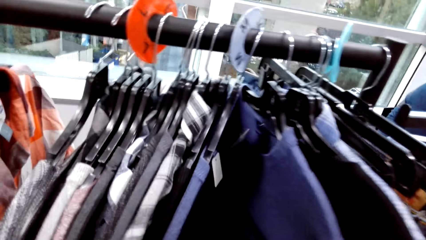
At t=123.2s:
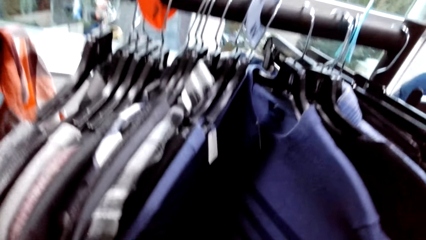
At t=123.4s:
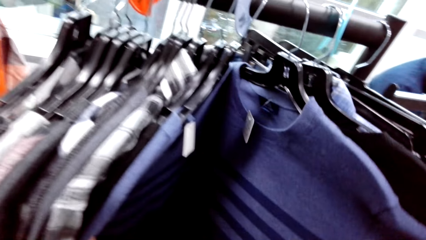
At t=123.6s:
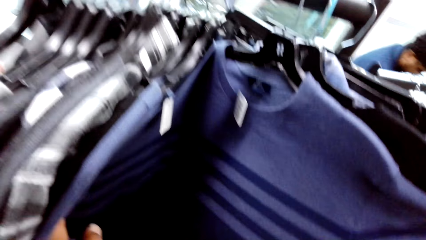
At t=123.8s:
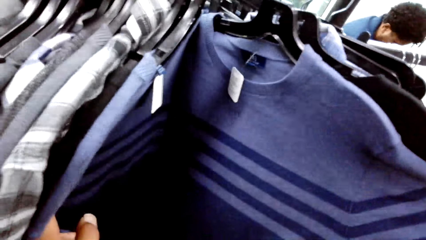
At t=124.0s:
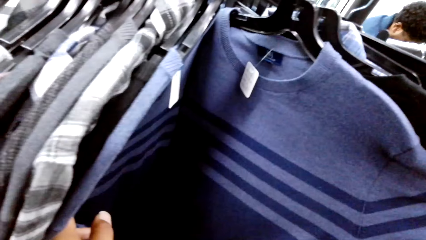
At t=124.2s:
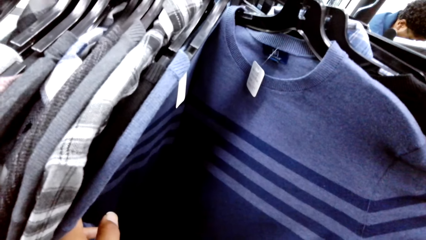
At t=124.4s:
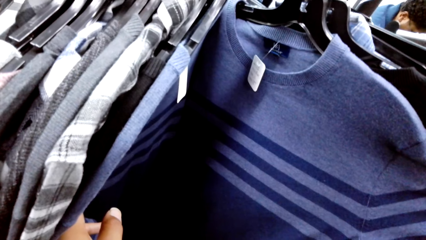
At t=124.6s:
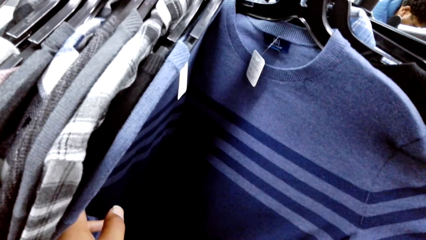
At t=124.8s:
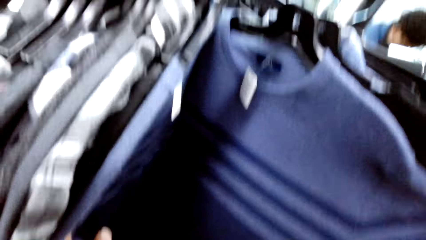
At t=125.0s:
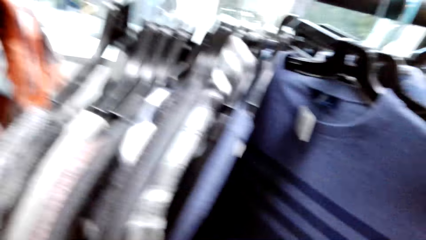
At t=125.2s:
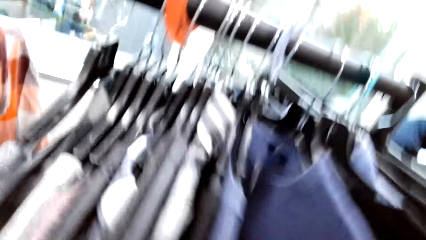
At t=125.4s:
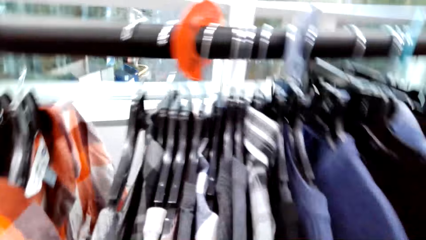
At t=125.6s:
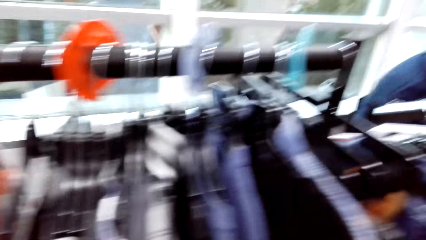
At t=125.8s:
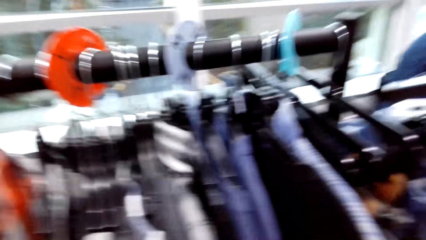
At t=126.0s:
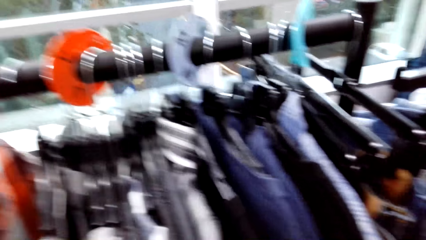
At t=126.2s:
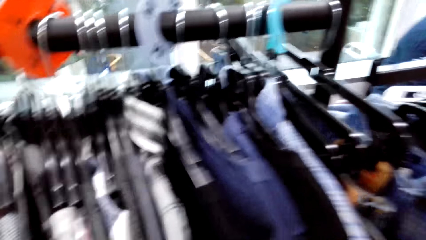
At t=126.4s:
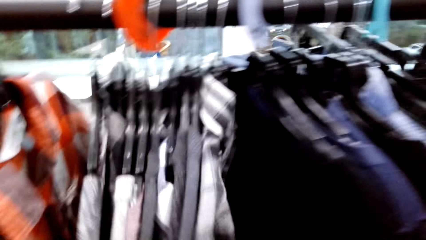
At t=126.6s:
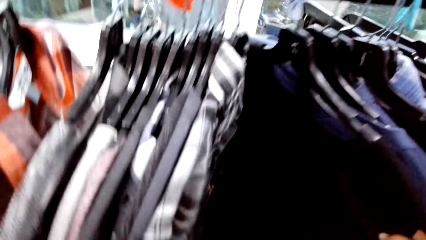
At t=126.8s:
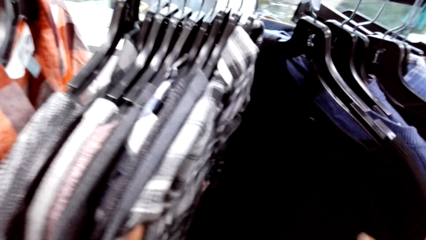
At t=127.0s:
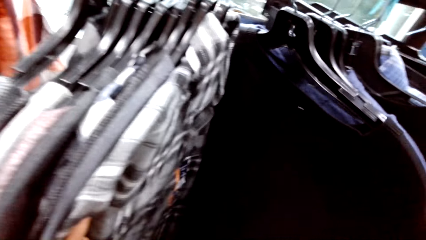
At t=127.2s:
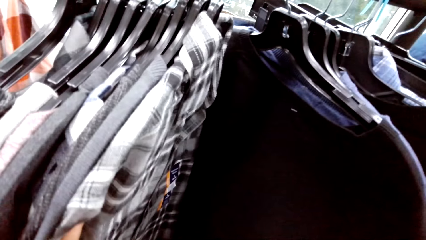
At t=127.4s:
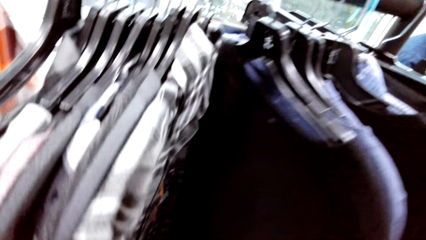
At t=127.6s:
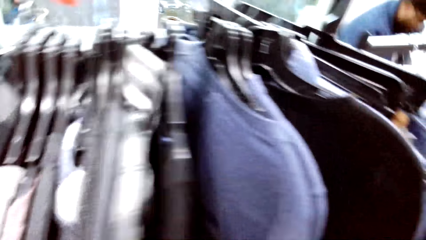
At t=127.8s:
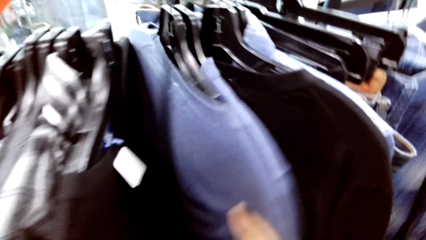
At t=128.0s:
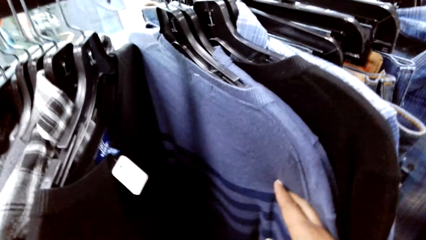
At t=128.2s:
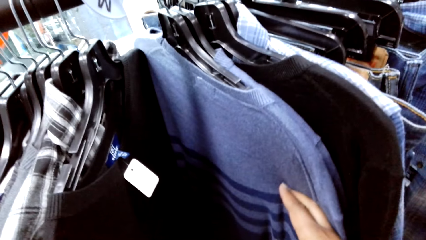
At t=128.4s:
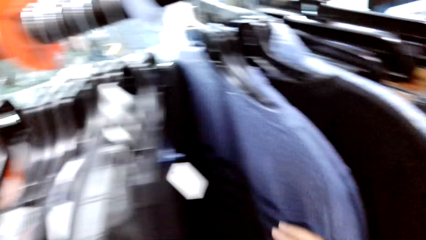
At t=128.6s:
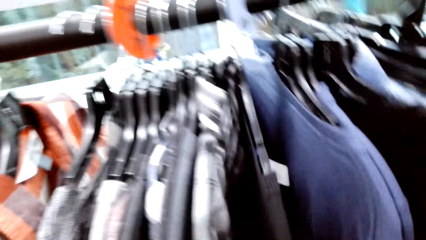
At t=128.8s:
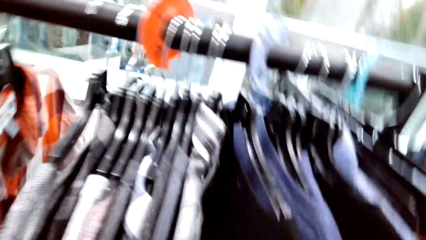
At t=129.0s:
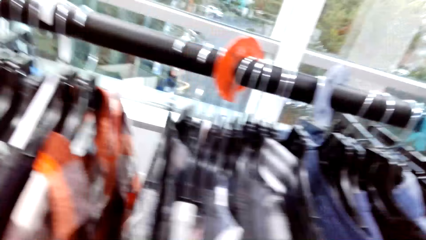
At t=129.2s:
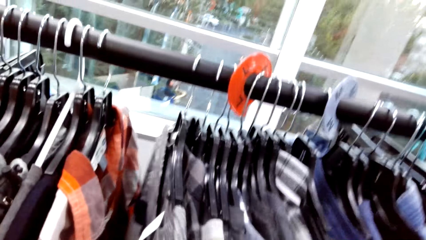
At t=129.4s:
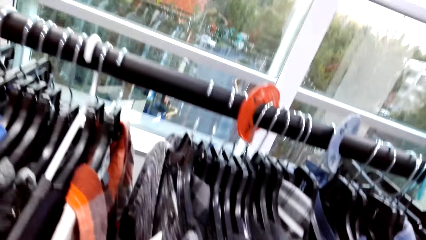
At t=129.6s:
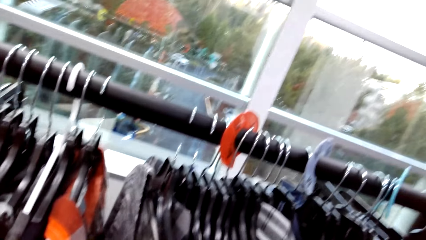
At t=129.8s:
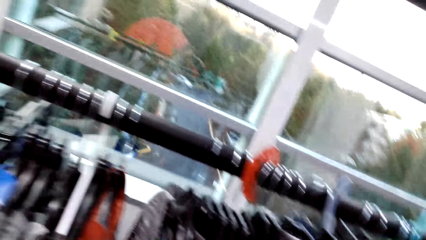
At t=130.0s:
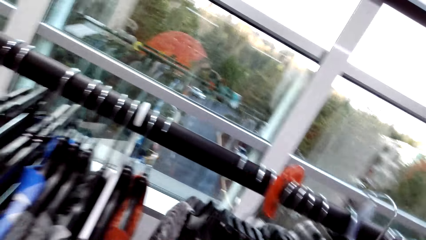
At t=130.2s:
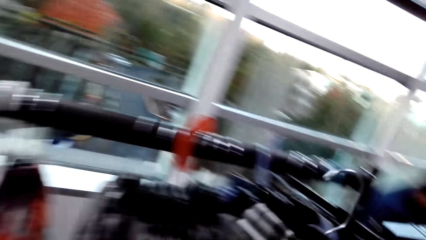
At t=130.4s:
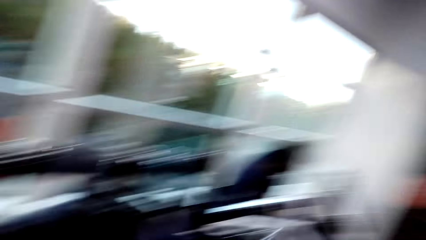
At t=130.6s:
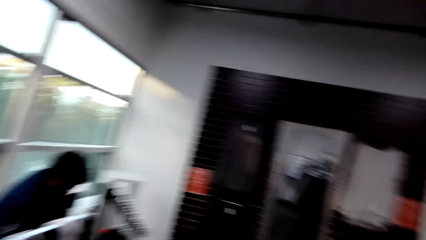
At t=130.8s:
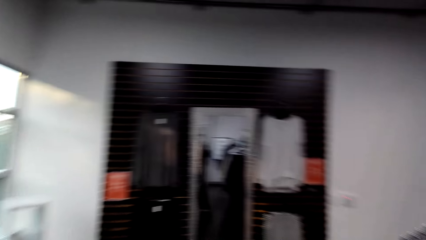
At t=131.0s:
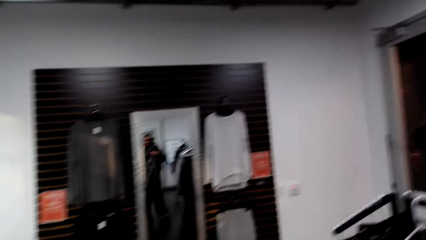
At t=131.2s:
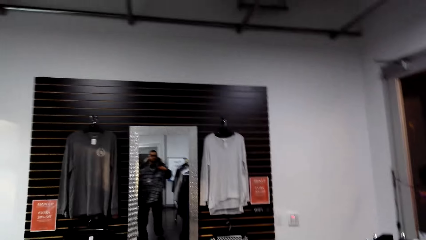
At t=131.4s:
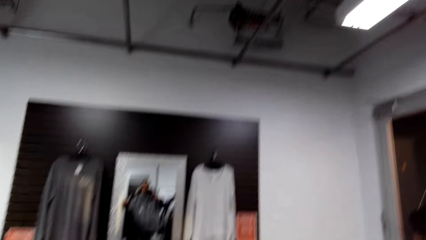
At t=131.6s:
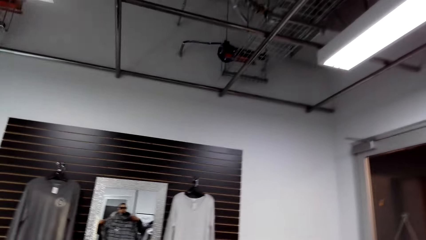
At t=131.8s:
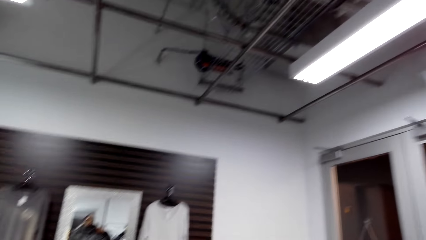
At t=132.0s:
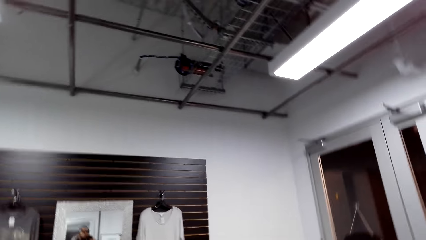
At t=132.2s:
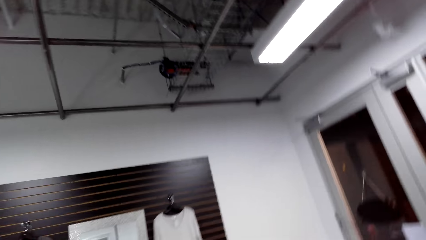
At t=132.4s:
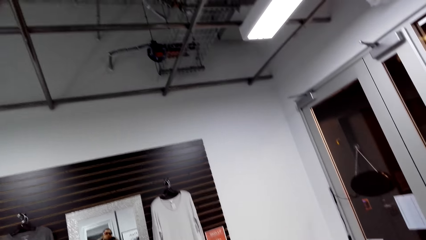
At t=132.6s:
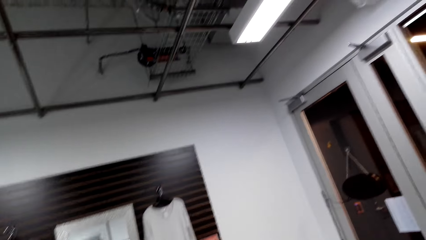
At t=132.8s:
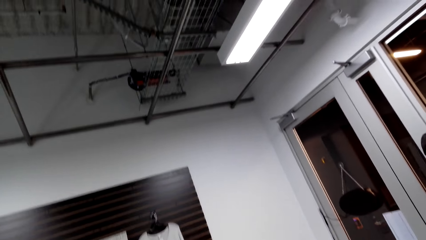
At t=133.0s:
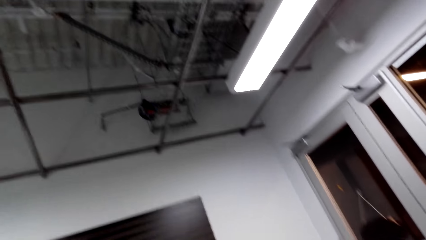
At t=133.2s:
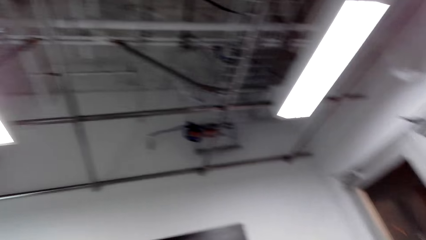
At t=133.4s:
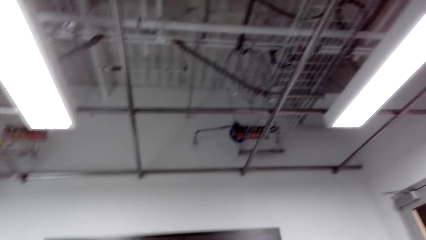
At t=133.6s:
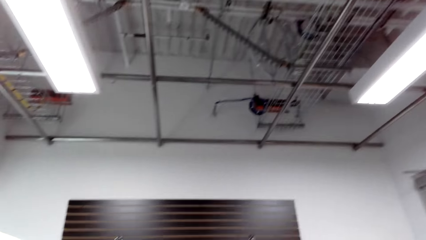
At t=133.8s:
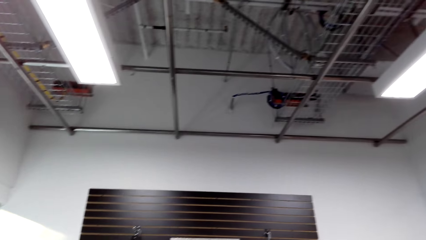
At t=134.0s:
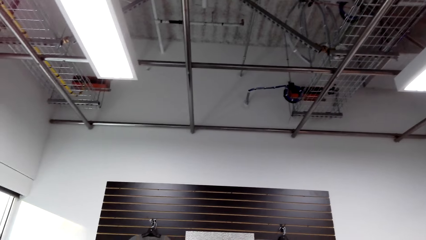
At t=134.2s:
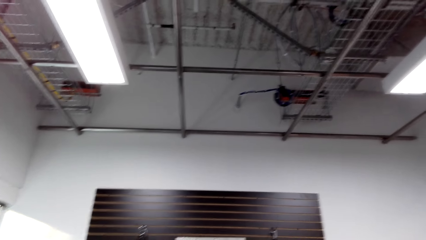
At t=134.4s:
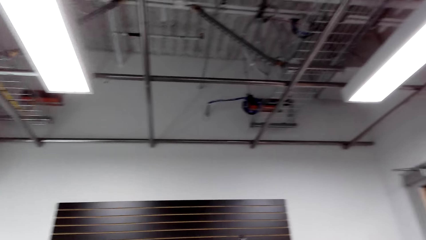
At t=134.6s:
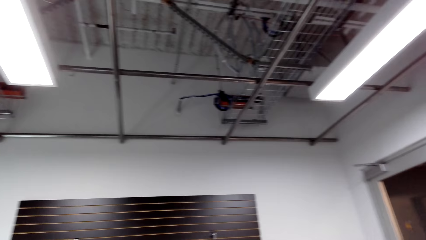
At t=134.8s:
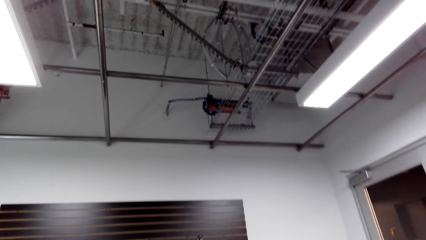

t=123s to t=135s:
The camera wearer looks between the sweaters on the hanger. He removes a hanger from the clothes rack with his right hand.

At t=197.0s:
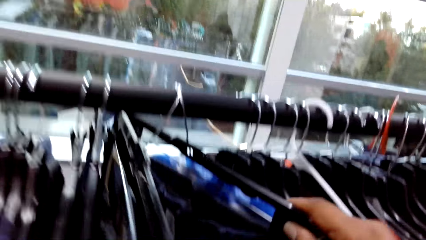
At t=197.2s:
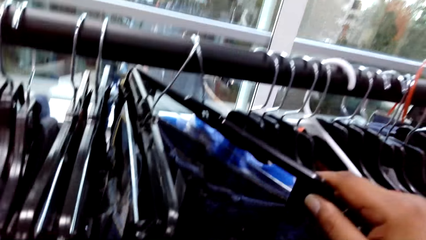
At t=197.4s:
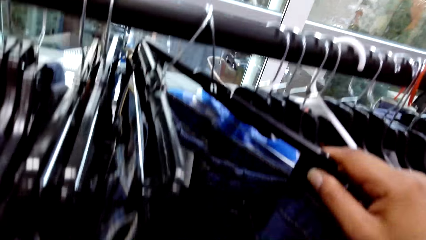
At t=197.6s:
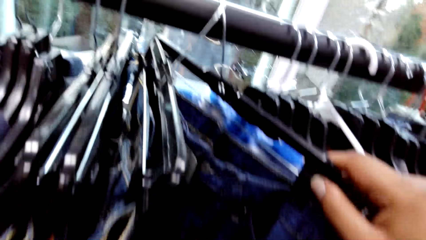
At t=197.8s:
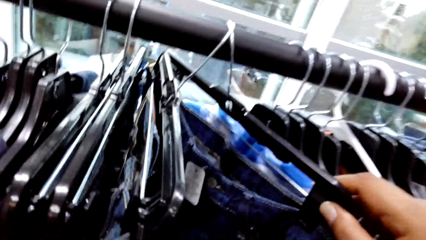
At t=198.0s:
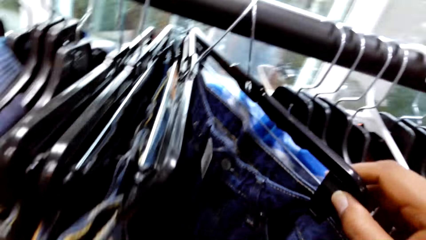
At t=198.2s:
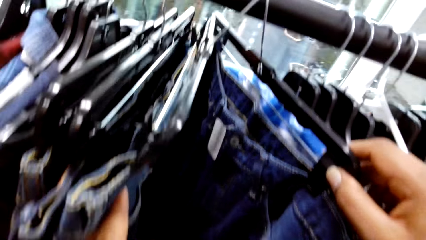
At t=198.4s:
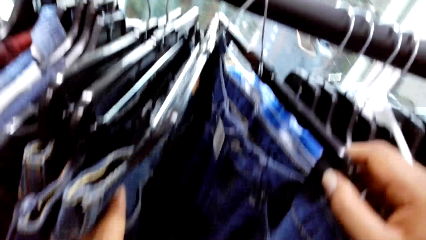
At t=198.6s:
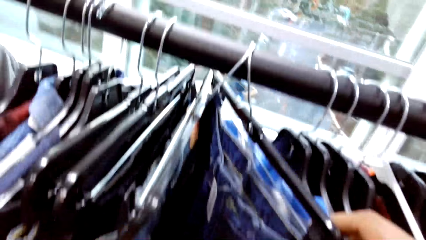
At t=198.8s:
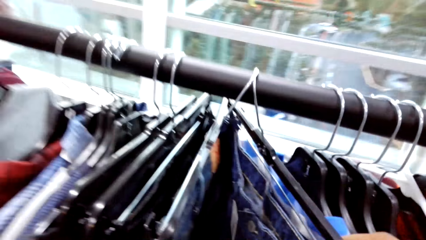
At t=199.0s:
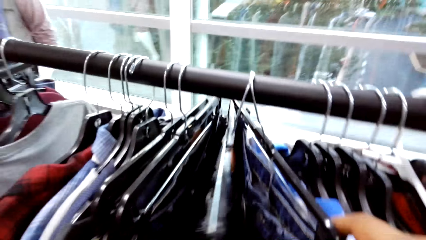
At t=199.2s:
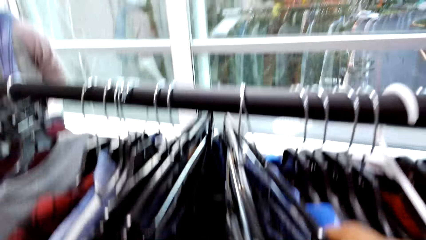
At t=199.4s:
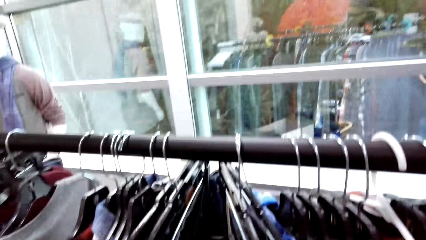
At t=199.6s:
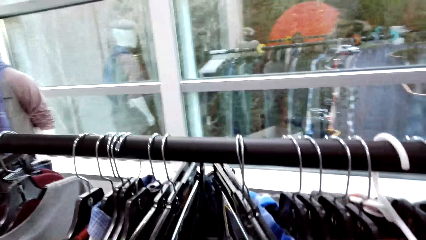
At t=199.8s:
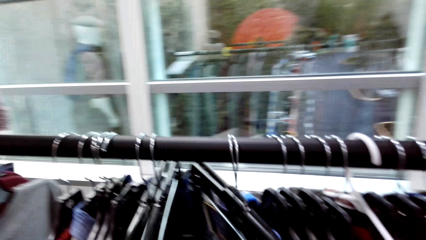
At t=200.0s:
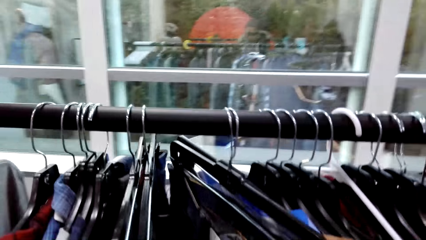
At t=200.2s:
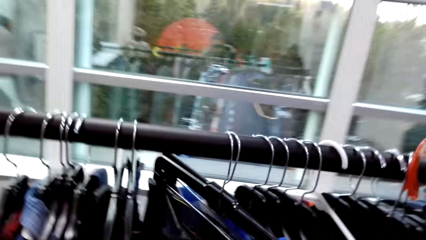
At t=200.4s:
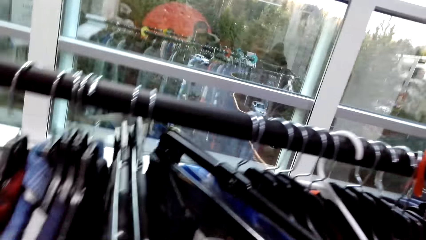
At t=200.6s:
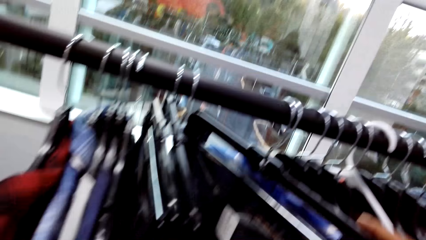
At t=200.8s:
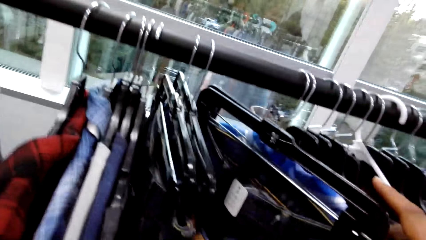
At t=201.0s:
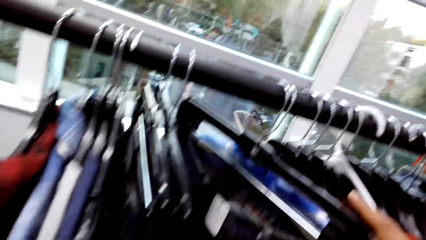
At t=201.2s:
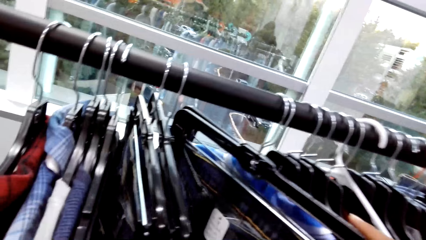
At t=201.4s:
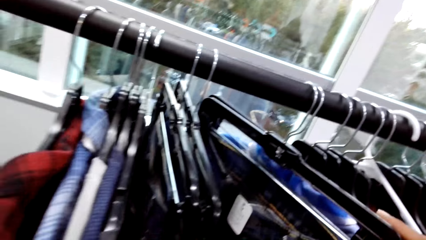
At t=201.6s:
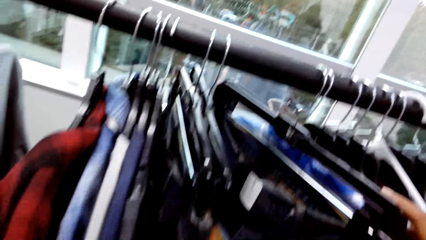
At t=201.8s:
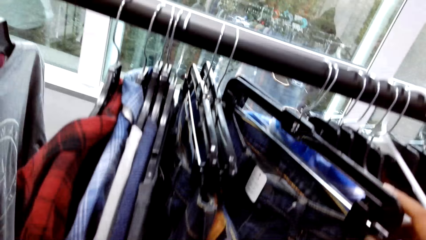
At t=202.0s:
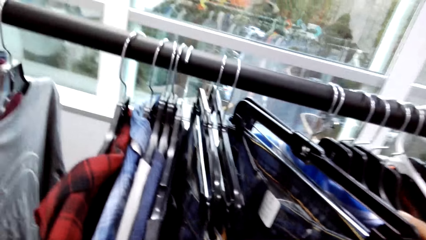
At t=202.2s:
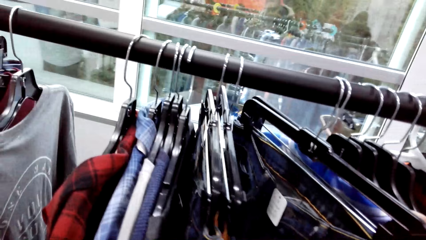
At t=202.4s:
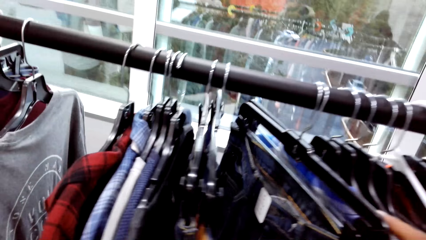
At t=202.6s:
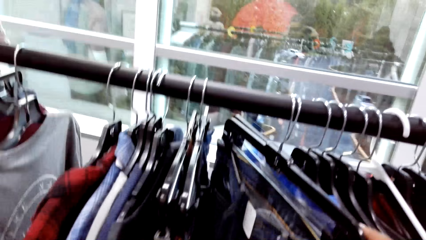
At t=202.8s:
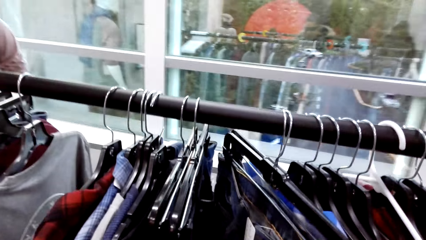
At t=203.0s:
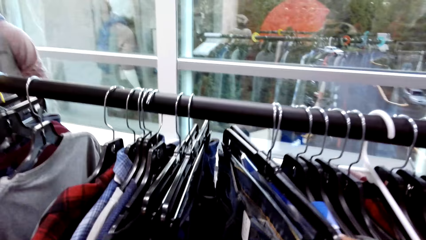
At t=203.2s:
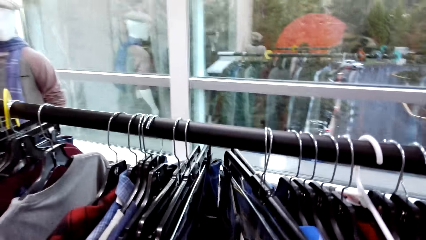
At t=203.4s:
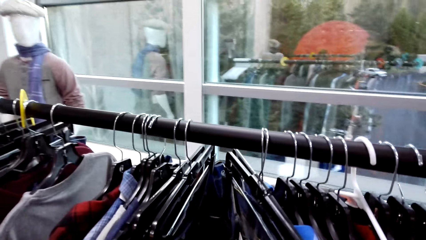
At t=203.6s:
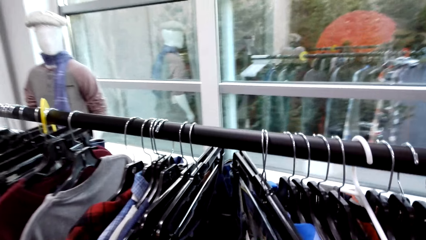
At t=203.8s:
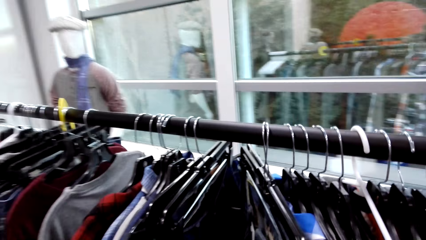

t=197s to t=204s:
The camera wearer looks between the trousers on the hanger.
